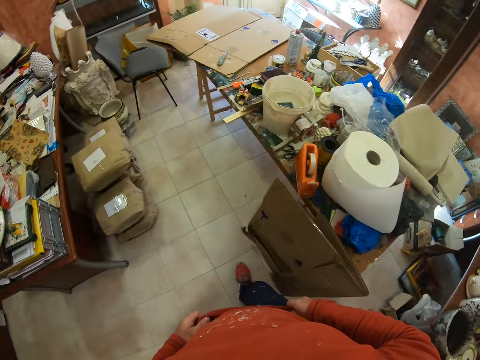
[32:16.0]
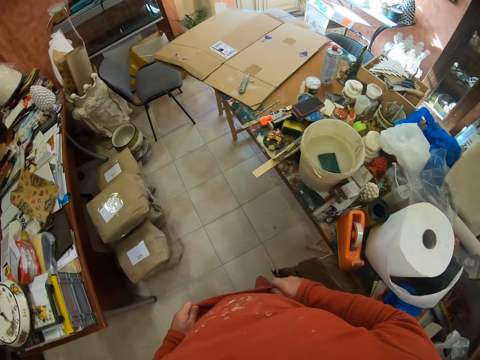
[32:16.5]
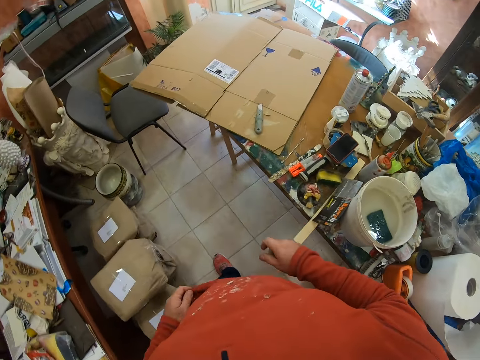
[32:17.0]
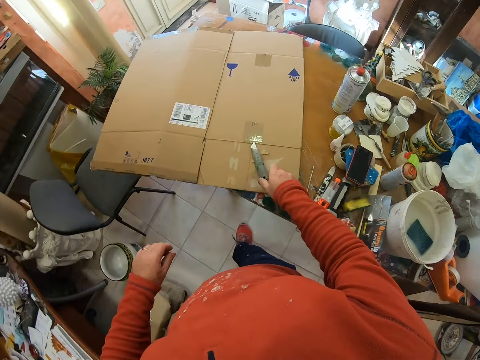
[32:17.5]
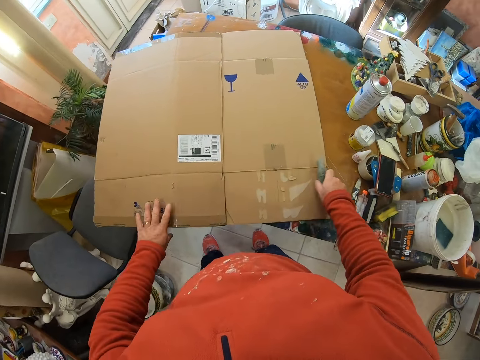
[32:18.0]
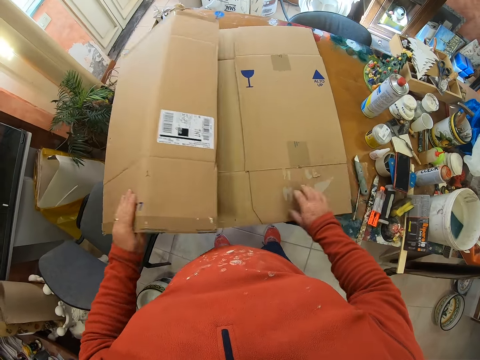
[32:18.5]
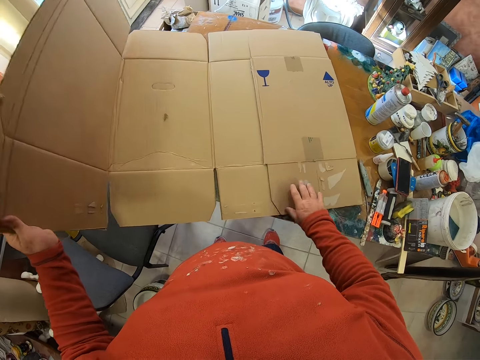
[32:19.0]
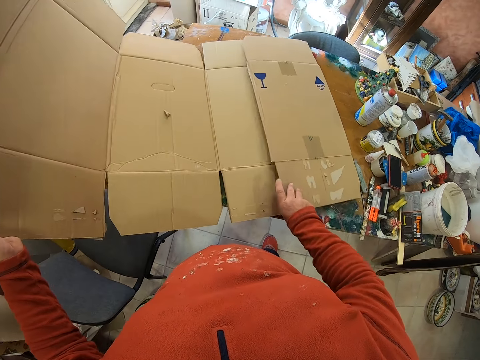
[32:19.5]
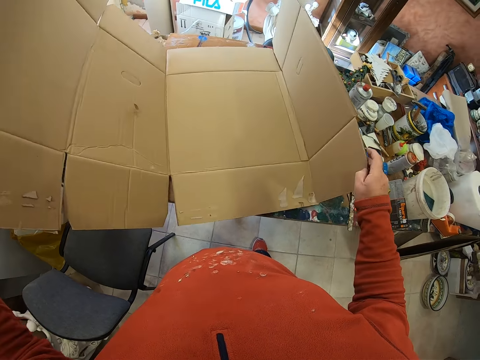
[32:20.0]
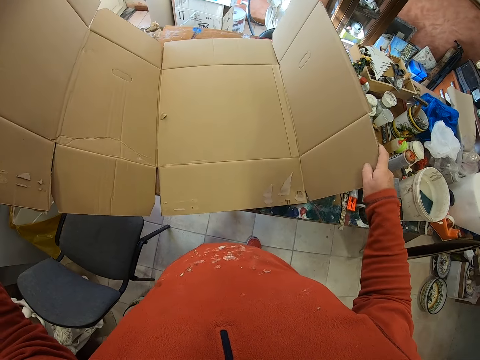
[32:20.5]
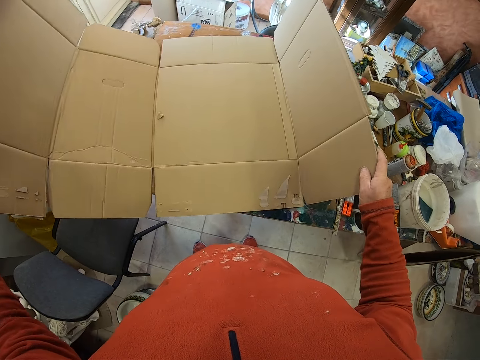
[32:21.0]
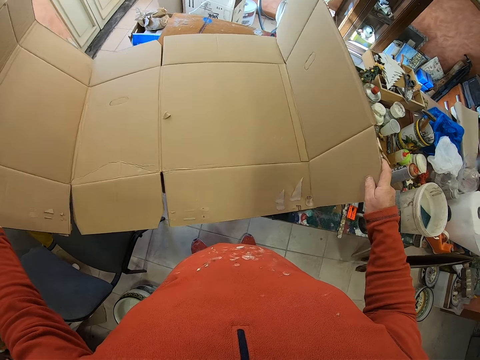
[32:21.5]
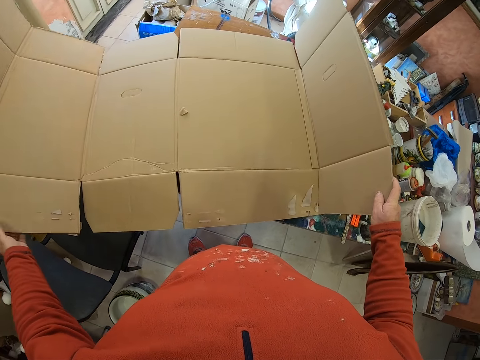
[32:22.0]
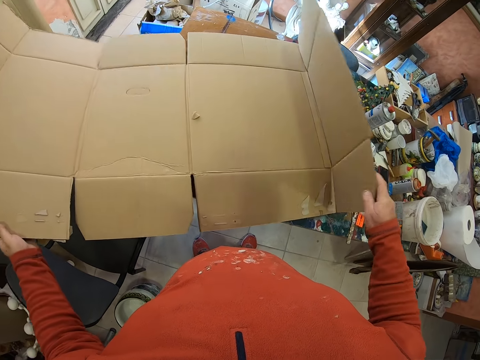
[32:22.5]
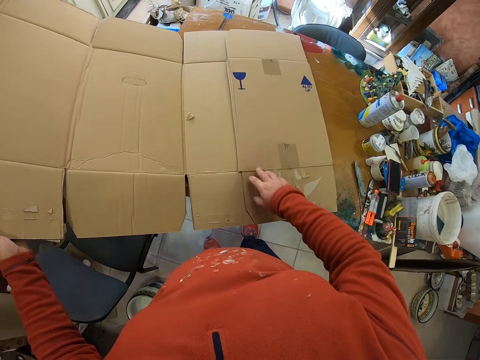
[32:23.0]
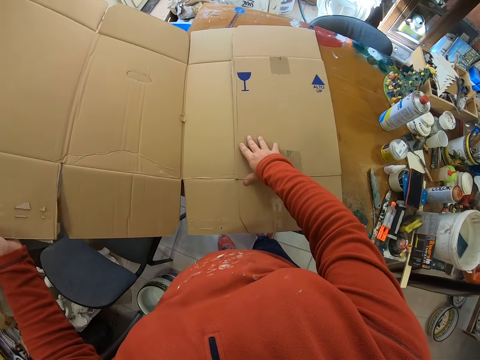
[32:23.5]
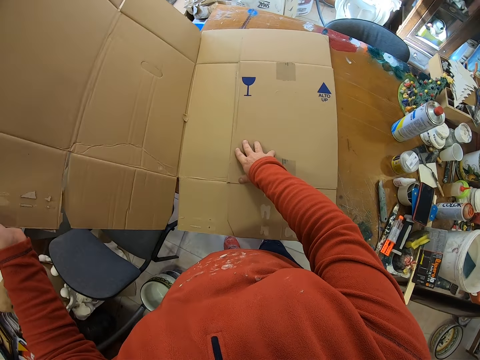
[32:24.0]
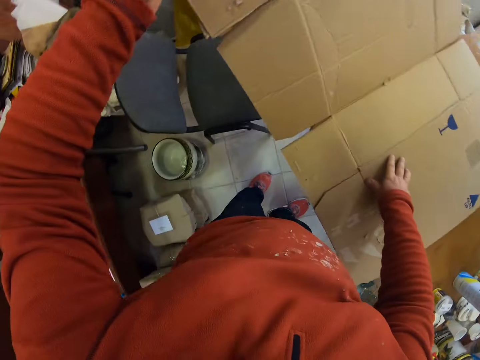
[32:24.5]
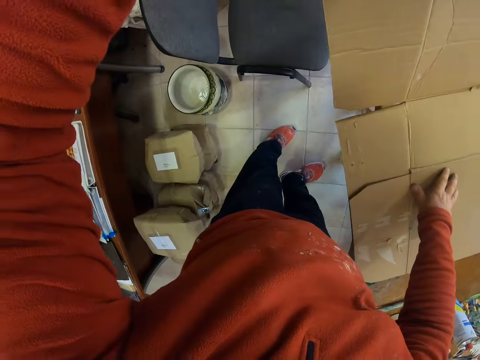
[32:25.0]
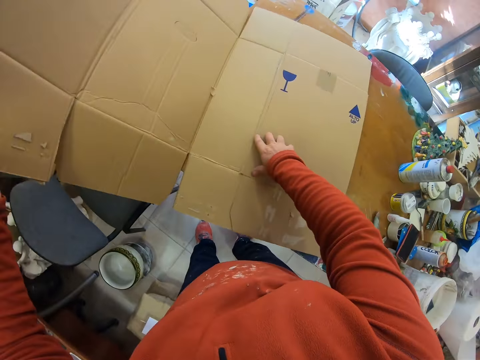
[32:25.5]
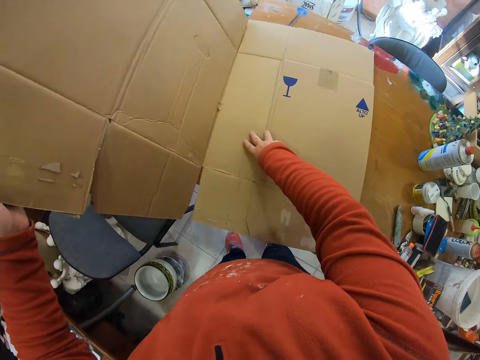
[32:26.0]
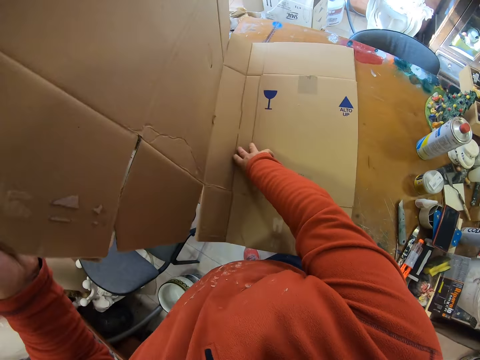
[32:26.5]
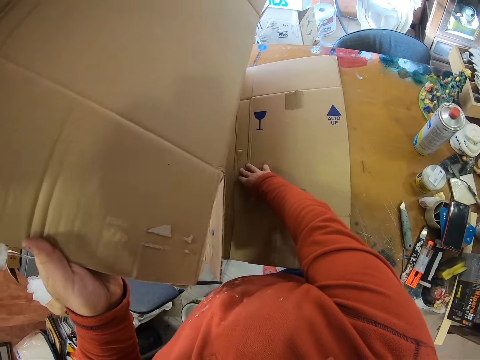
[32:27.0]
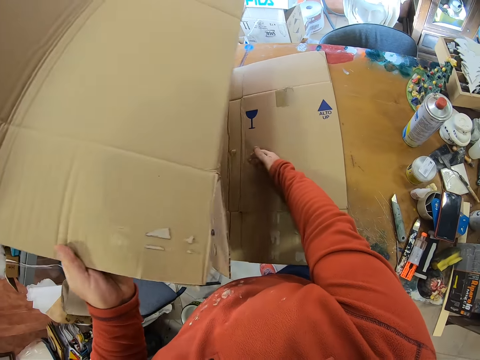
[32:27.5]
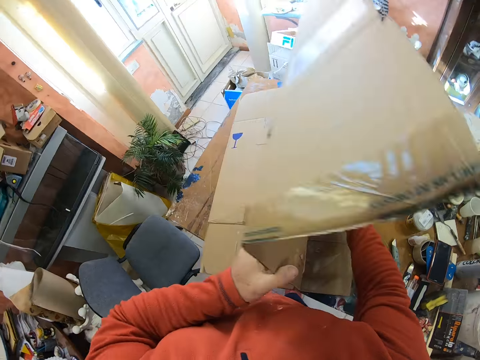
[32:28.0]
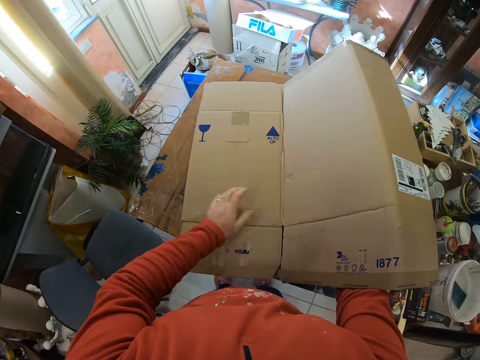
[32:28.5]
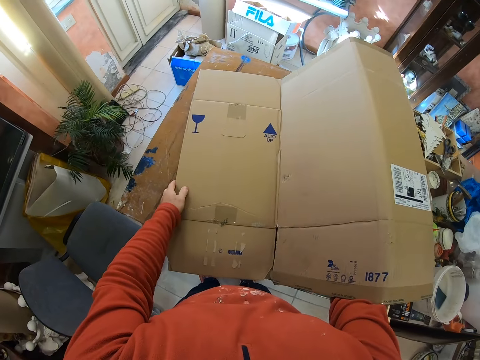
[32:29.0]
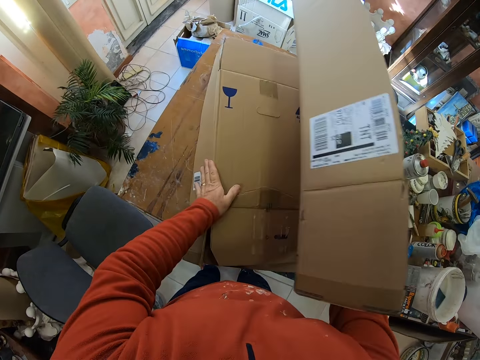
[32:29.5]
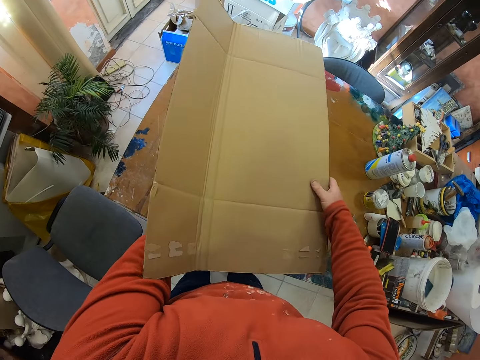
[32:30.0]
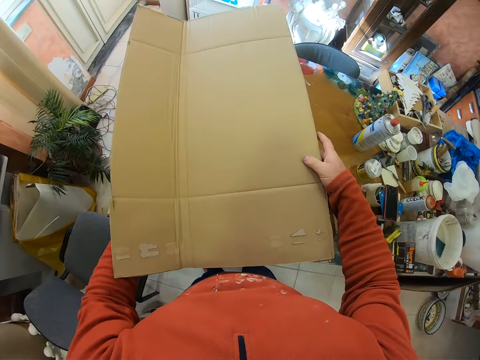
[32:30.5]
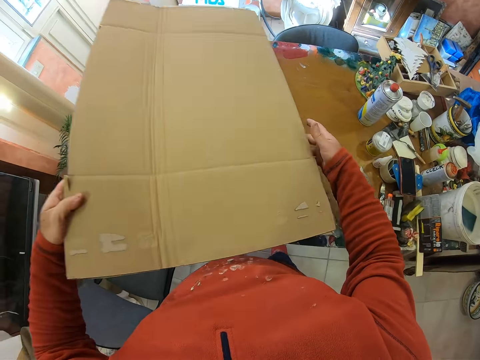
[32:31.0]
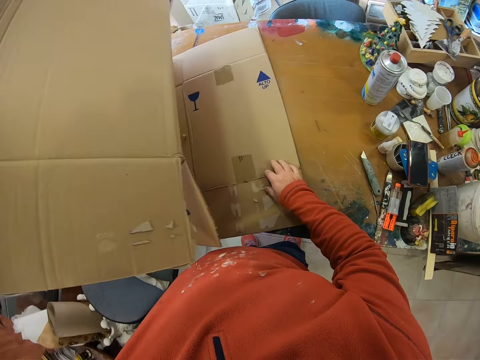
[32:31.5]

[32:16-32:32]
The camera wearer drops his hand. He walks towards the table. He takes the knife. He puts the knife on the table. He lifts the box. He unfolds the carton. He folds the box. He folds the carton.

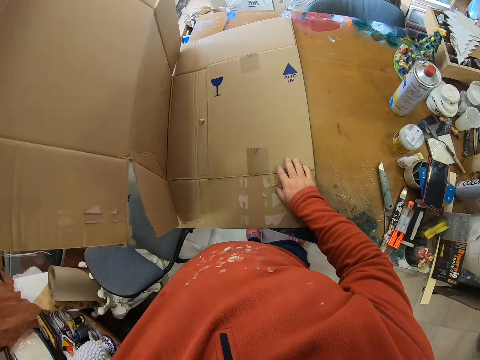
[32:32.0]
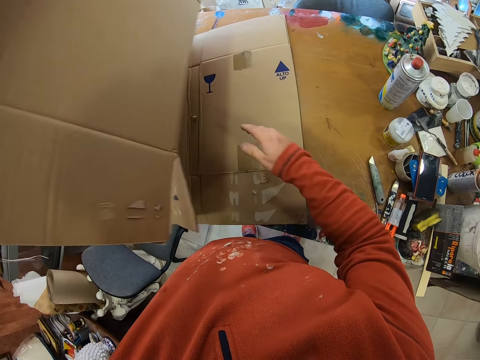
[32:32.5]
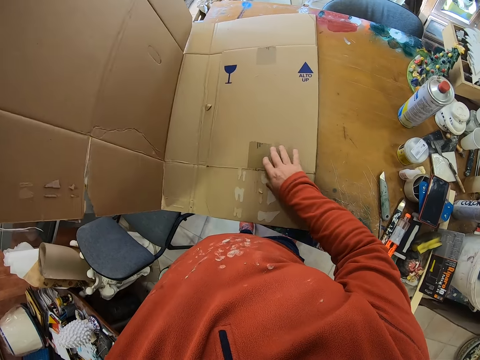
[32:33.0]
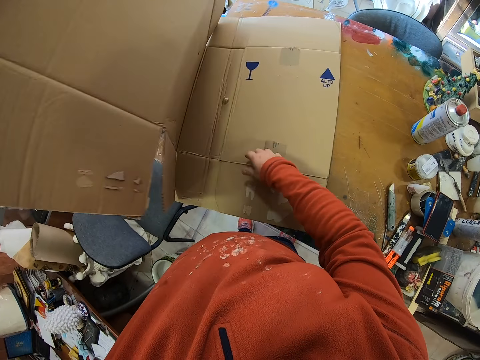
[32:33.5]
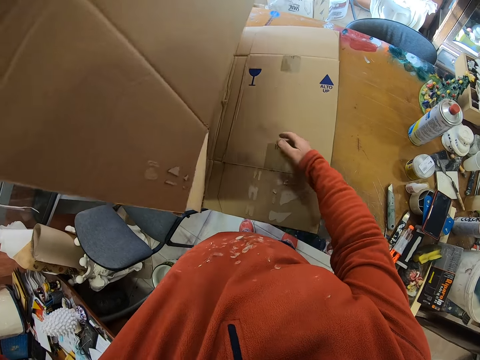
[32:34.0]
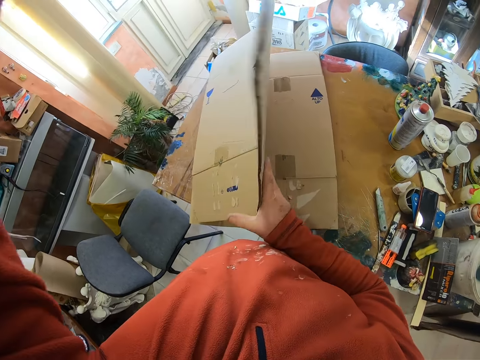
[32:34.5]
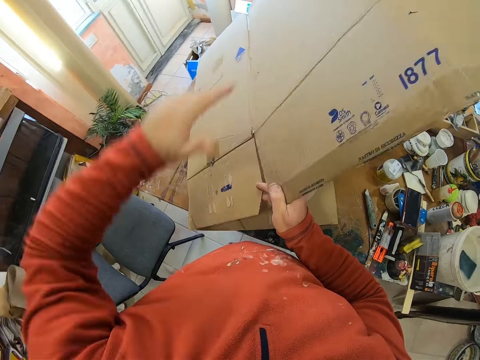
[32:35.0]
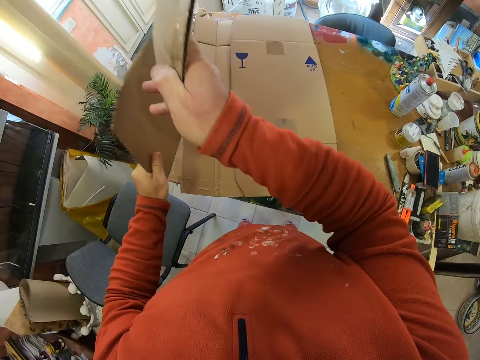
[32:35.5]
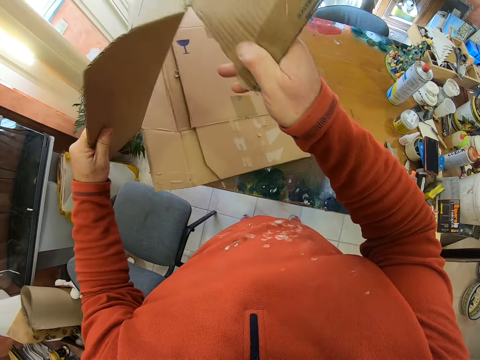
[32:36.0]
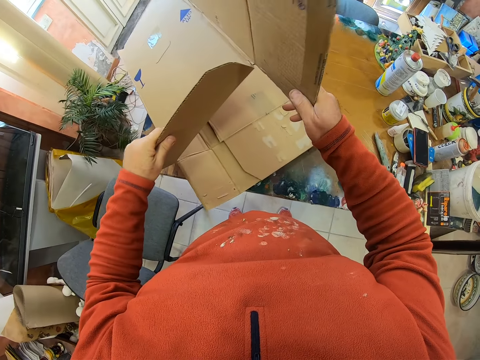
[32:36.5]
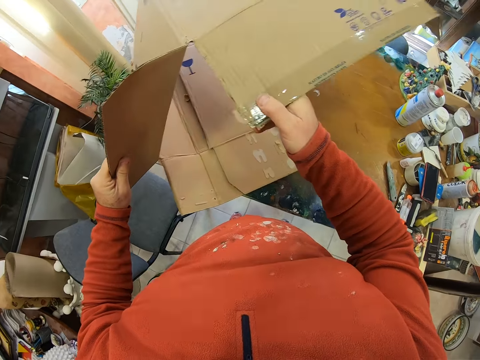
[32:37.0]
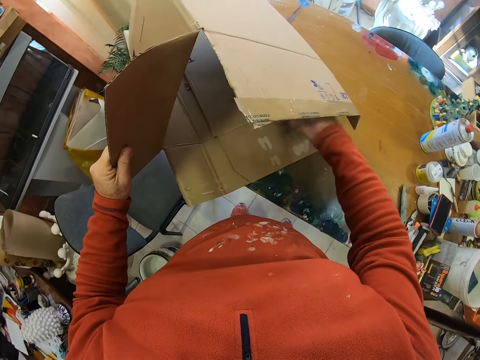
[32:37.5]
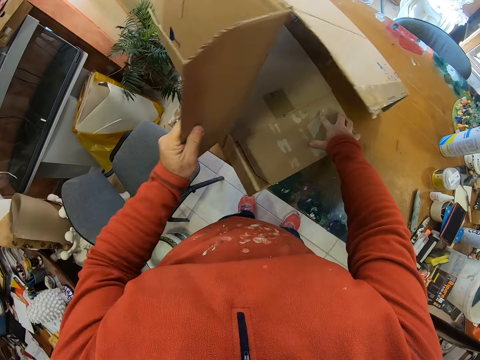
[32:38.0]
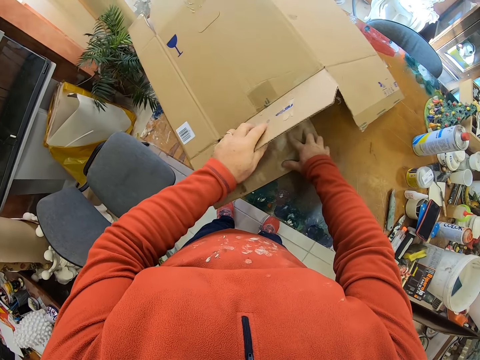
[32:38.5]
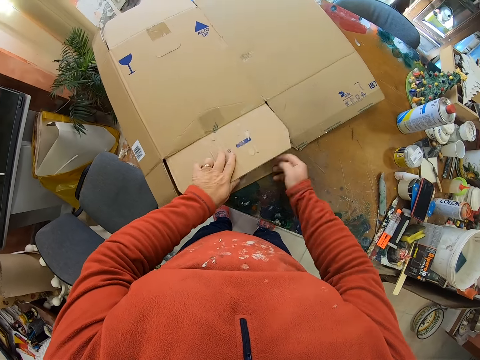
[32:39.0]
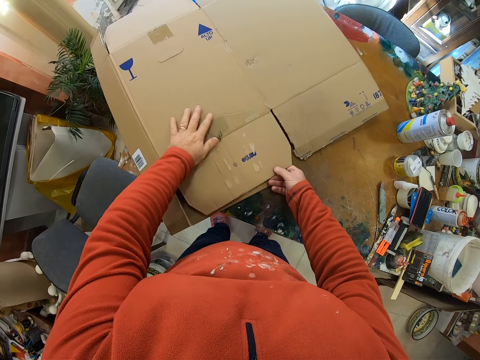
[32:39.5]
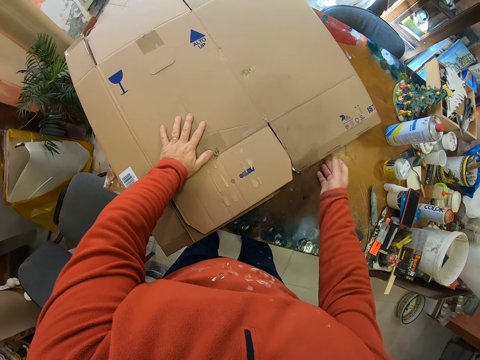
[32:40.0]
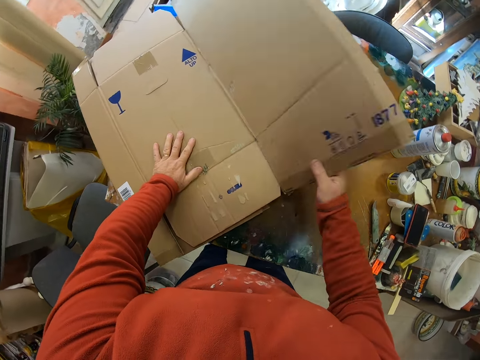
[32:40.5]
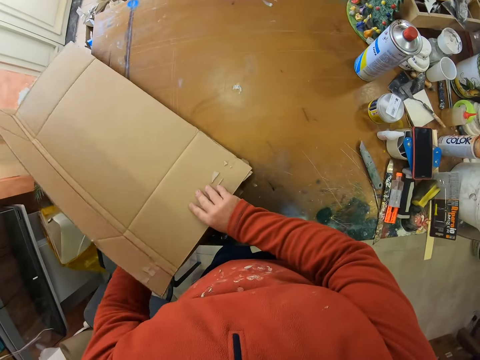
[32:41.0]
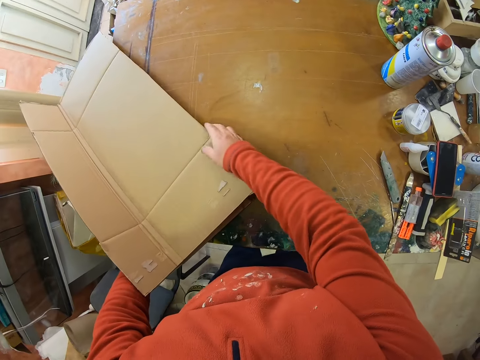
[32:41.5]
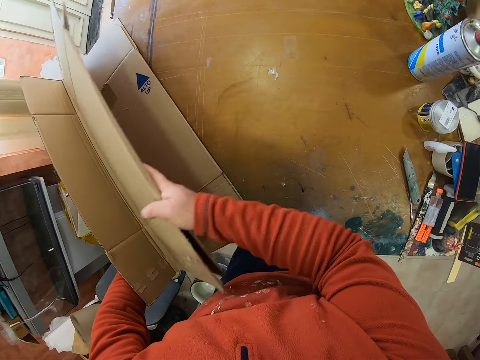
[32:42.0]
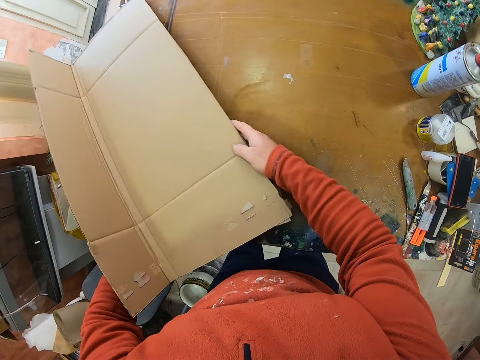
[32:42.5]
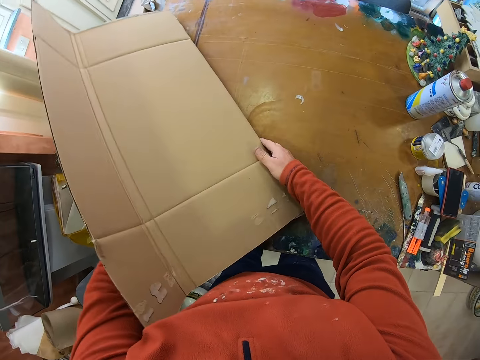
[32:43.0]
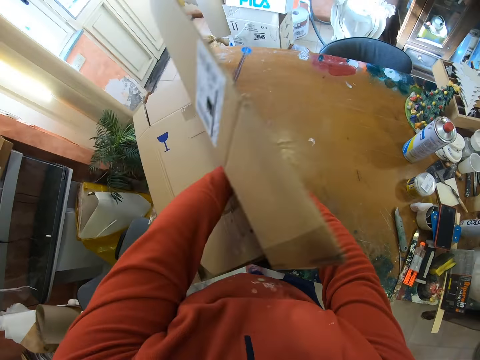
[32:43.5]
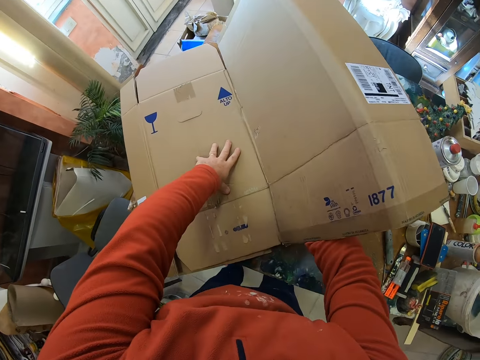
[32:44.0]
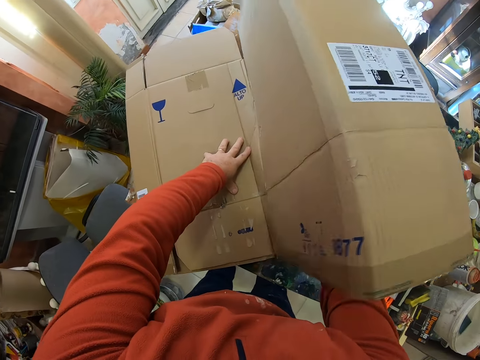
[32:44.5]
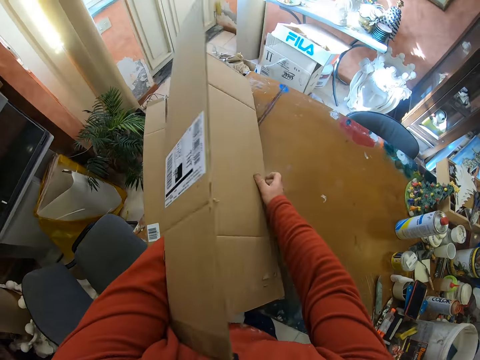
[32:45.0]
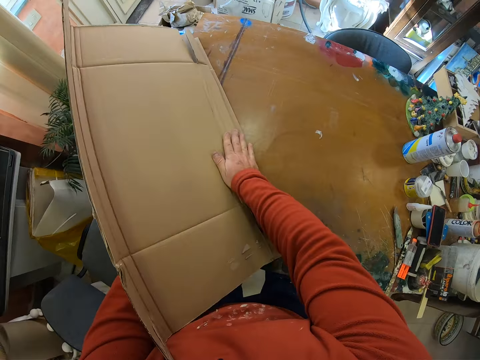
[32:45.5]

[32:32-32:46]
The camera wearer holds the carton up. They fold the carton.
